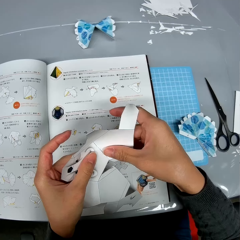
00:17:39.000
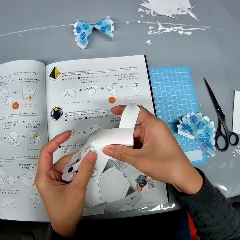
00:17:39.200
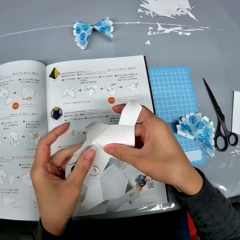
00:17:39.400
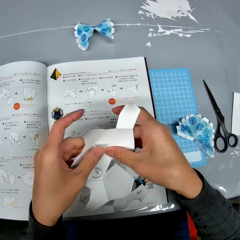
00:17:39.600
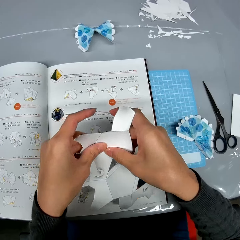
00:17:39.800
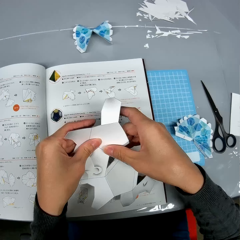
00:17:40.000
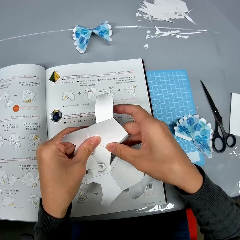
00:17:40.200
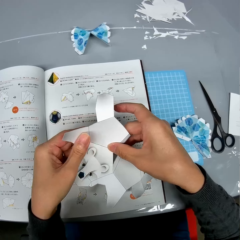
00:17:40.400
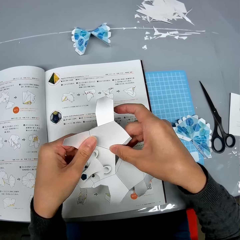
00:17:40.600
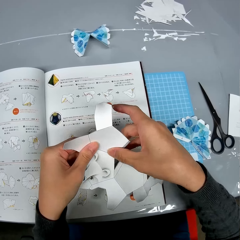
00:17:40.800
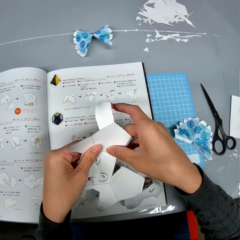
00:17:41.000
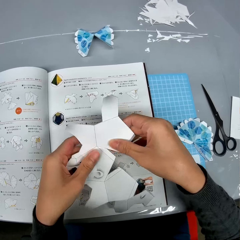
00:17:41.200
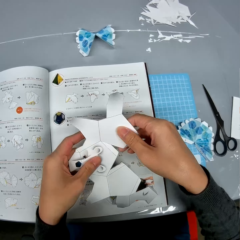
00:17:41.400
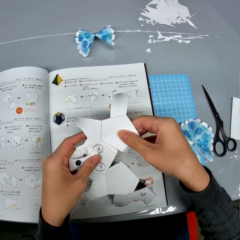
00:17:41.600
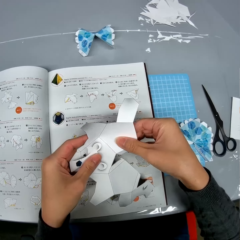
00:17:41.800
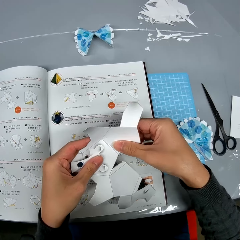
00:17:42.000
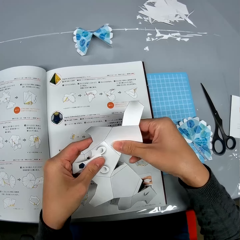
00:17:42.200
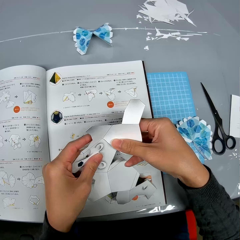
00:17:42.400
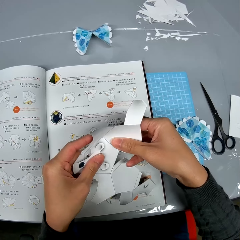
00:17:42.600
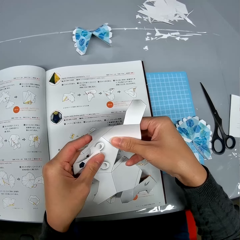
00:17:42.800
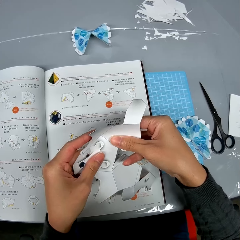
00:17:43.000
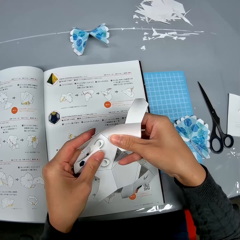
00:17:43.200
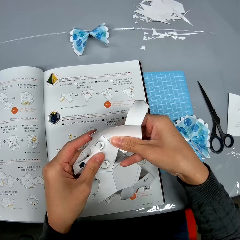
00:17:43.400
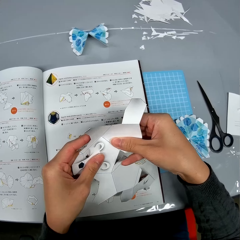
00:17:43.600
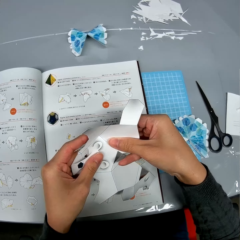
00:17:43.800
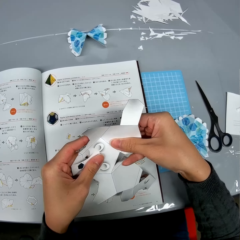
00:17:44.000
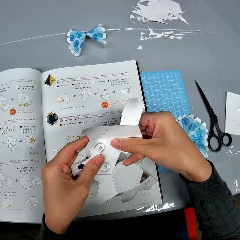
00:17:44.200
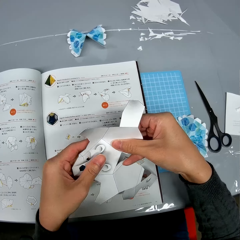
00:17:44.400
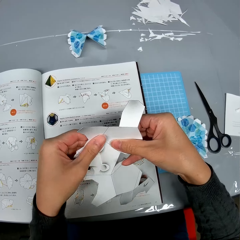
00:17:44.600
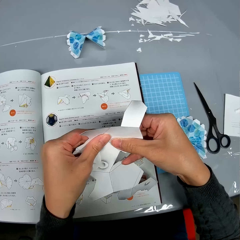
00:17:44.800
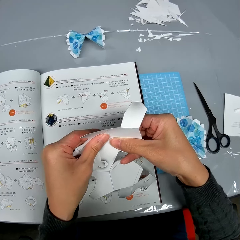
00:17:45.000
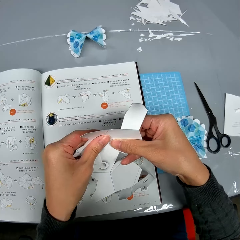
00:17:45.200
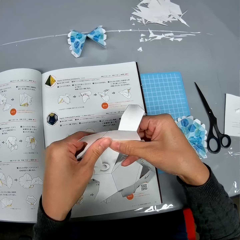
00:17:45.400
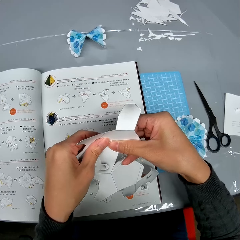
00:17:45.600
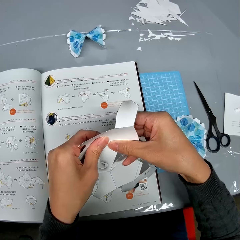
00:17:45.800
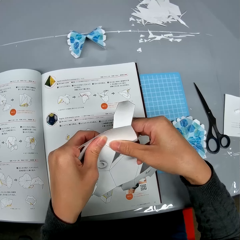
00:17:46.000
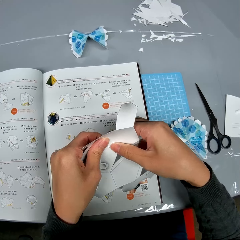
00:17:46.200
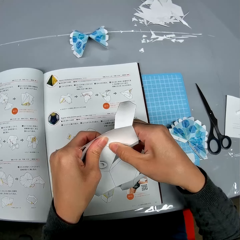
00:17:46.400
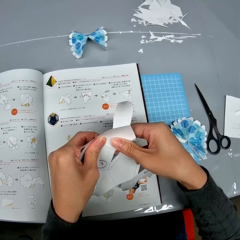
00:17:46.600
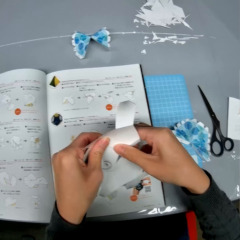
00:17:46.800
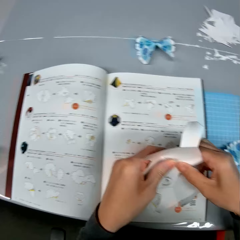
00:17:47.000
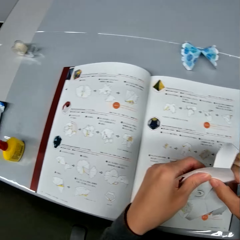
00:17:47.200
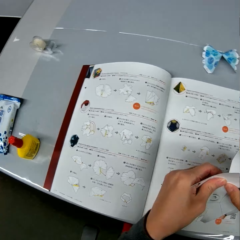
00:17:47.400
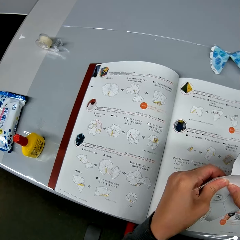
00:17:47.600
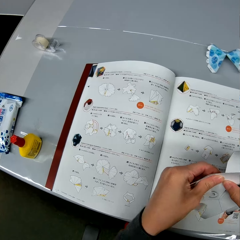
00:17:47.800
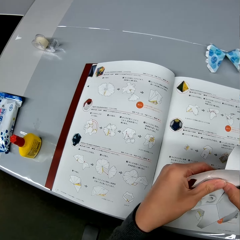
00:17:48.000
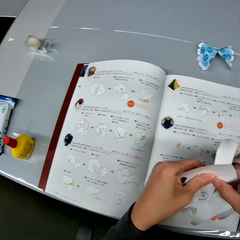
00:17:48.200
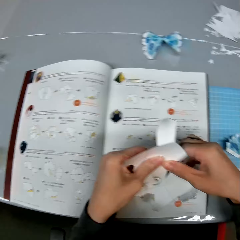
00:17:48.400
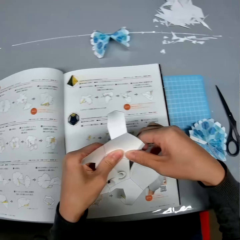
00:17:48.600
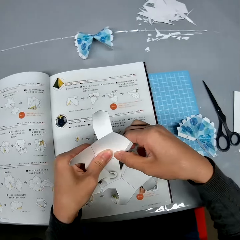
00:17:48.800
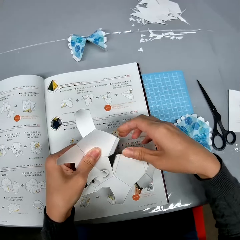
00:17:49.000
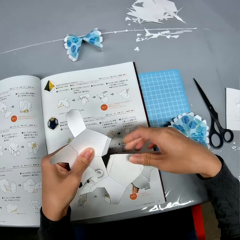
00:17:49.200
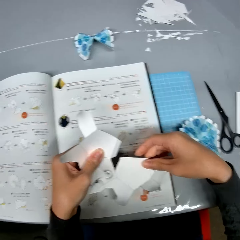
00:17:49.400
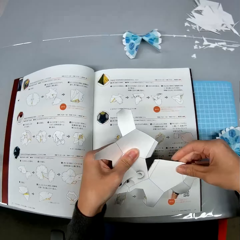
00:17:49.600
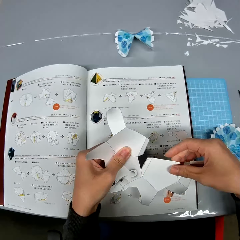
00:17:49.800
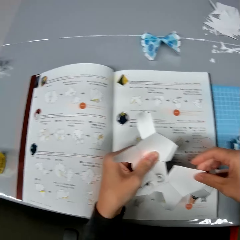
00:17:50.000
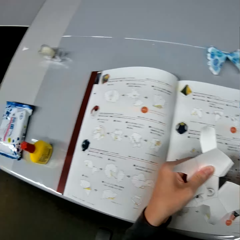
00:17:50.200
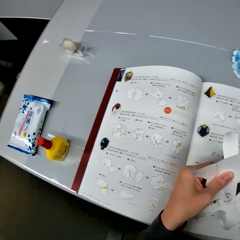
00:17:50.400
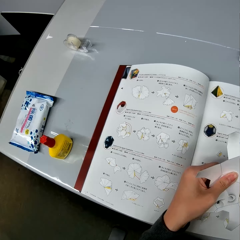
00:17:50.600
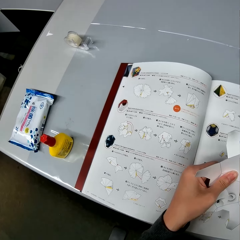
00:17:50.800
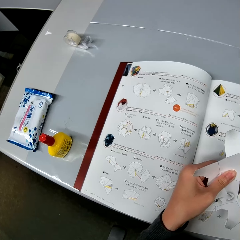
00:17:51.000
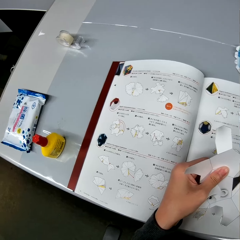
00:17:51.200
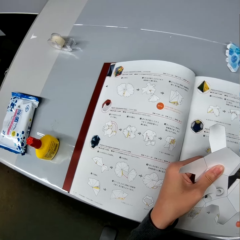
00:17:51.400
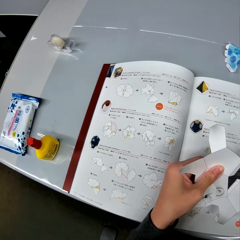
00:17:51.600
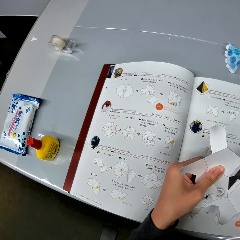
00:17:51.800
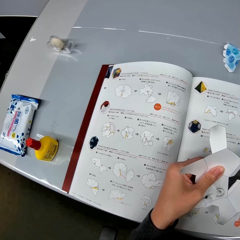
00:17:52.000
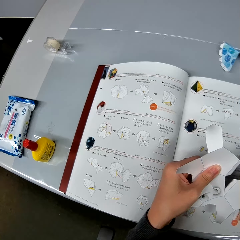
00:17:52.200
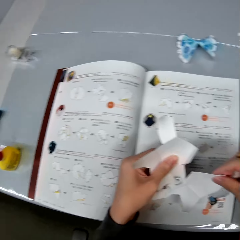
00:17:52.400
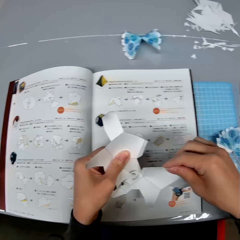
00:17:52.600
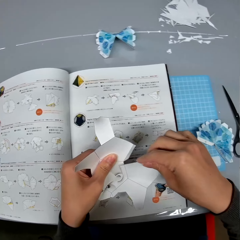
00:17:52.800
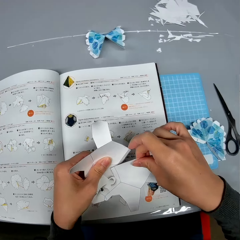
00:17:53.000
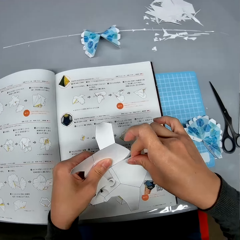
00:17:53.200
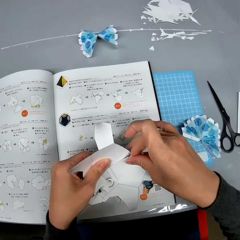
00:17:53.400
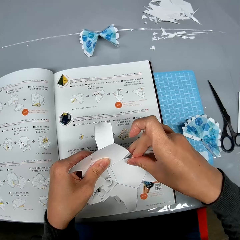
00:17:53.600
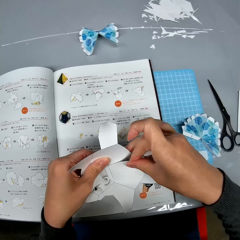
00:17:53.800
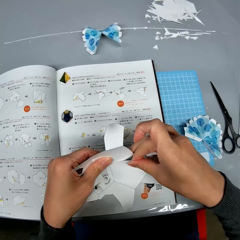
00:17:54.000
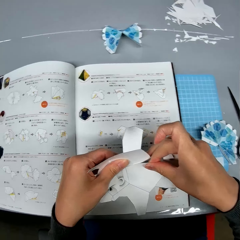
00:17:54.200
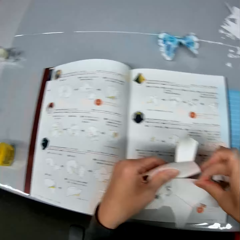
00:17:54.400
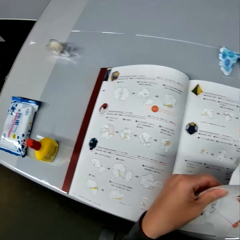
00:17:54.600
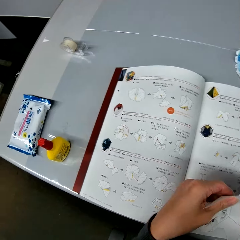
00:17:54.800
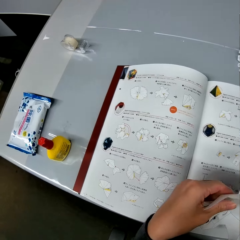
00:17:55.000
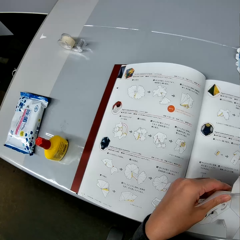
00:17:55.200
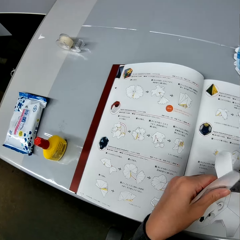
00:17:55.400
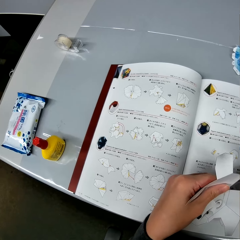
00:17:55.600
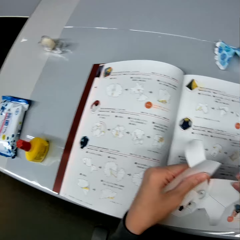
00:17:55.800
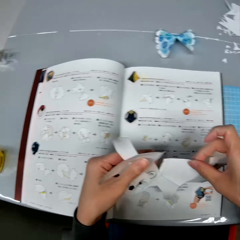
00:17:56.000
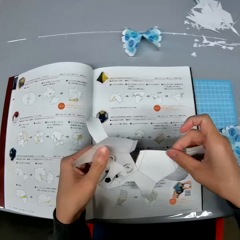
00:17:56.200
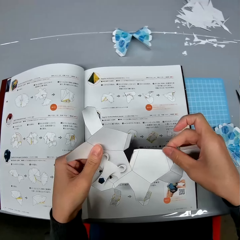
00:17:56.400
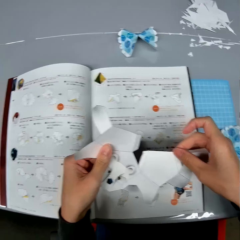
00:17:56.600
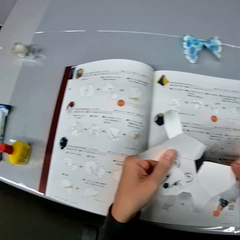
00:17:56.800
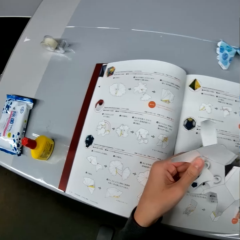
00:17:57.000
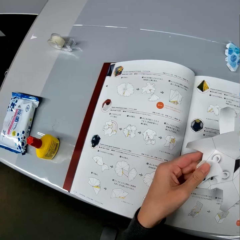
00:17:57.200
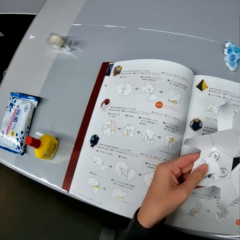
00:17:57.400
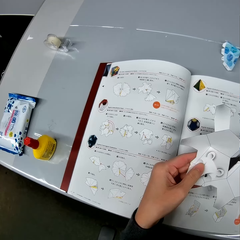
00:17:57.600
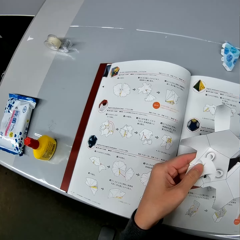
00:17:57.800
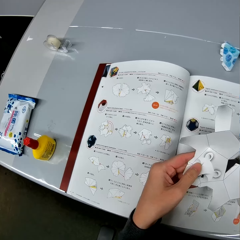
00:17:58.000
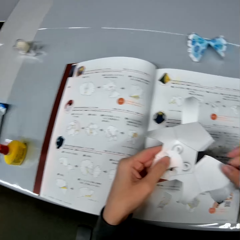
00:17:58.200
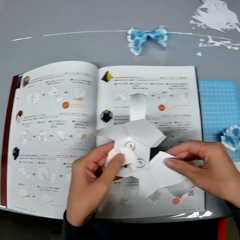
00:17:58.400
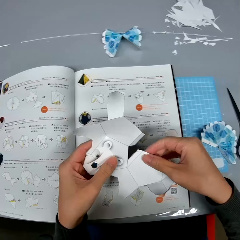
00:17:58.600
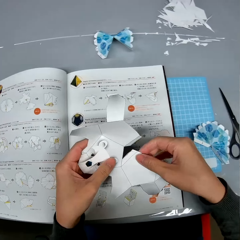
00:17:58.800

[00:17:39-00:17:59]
The camera wearer makes the paper craft. They look at the instructional manual book. They make the paper craft. They look at the instructional manual book.

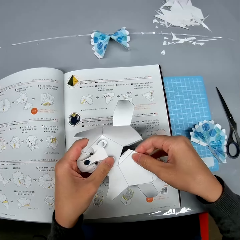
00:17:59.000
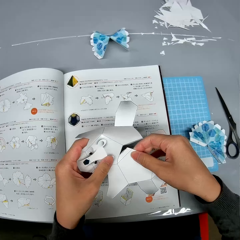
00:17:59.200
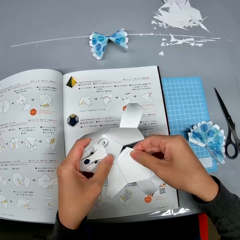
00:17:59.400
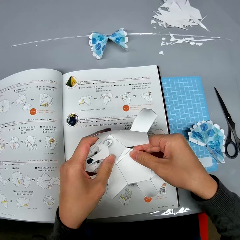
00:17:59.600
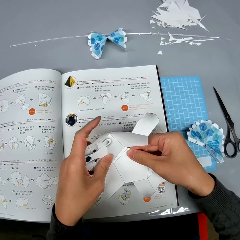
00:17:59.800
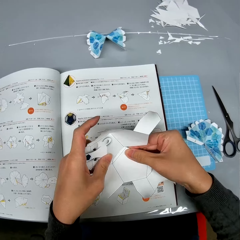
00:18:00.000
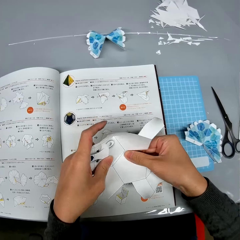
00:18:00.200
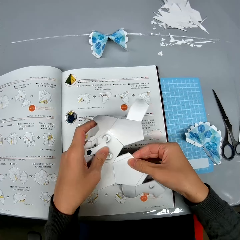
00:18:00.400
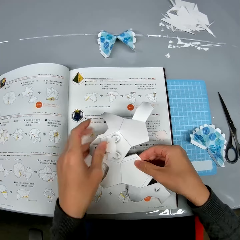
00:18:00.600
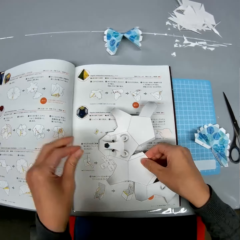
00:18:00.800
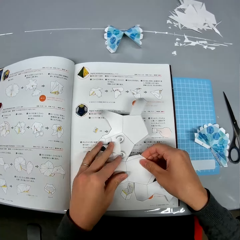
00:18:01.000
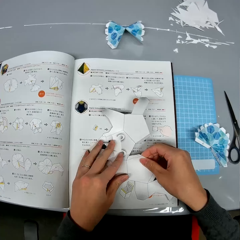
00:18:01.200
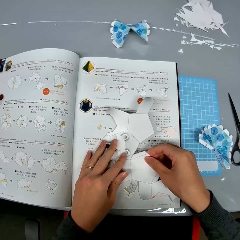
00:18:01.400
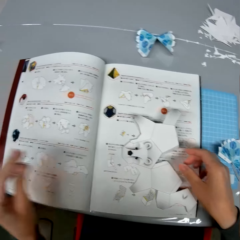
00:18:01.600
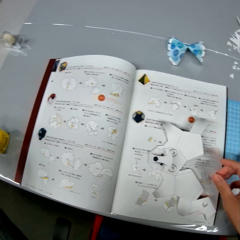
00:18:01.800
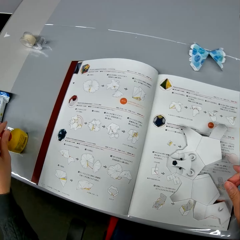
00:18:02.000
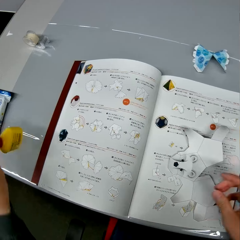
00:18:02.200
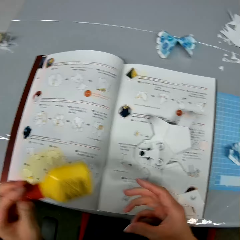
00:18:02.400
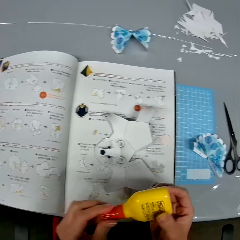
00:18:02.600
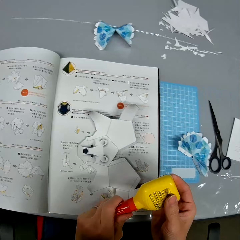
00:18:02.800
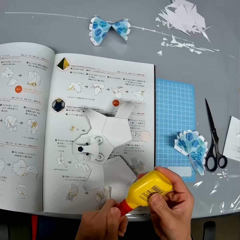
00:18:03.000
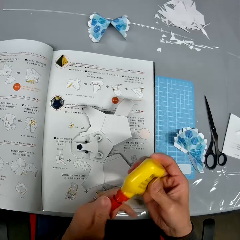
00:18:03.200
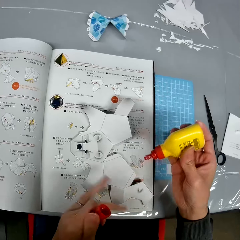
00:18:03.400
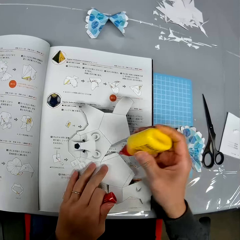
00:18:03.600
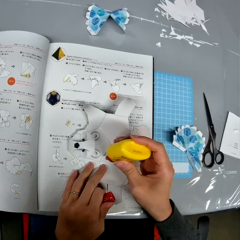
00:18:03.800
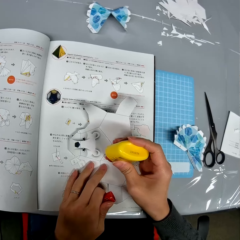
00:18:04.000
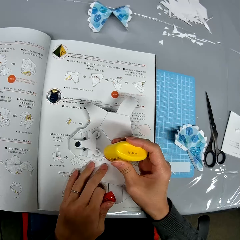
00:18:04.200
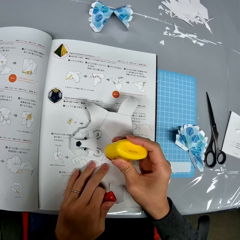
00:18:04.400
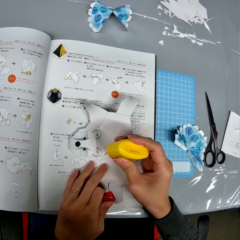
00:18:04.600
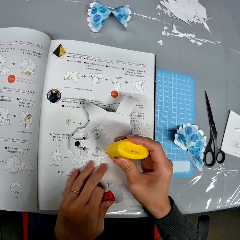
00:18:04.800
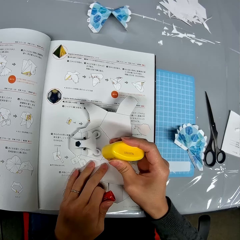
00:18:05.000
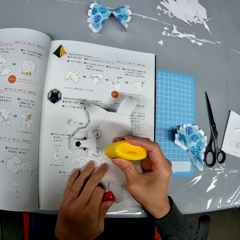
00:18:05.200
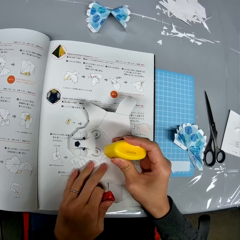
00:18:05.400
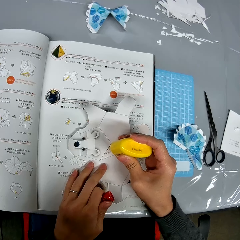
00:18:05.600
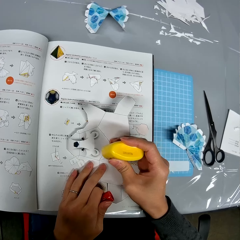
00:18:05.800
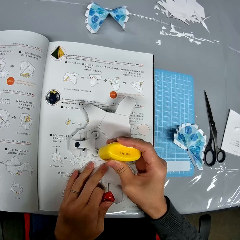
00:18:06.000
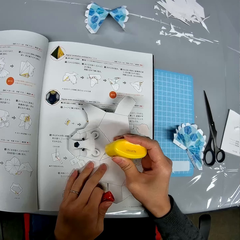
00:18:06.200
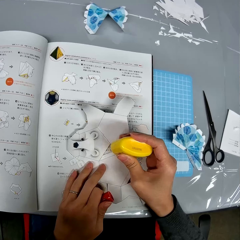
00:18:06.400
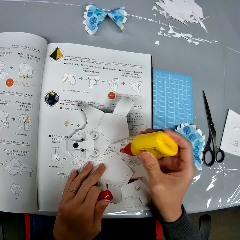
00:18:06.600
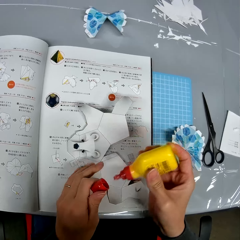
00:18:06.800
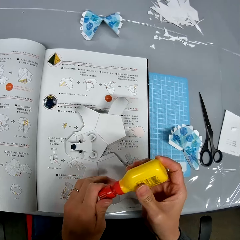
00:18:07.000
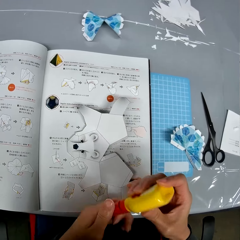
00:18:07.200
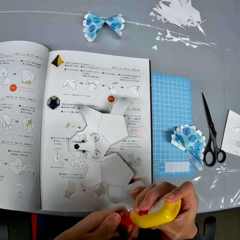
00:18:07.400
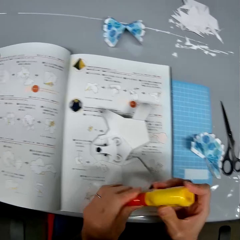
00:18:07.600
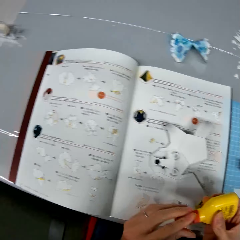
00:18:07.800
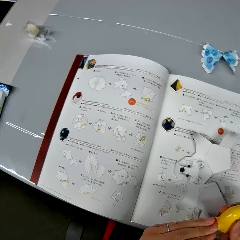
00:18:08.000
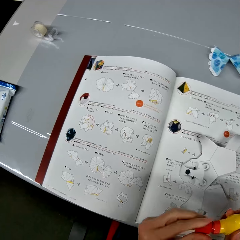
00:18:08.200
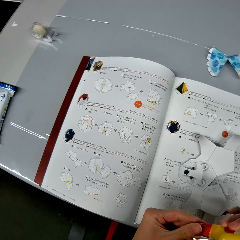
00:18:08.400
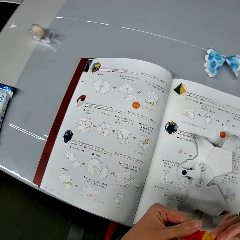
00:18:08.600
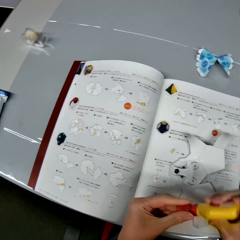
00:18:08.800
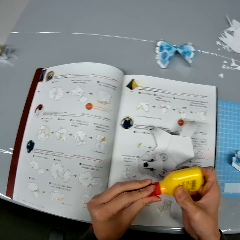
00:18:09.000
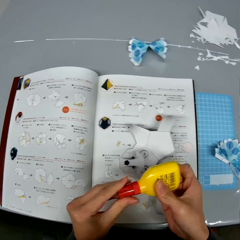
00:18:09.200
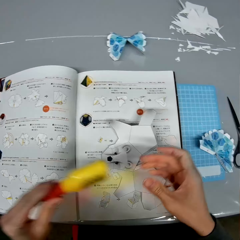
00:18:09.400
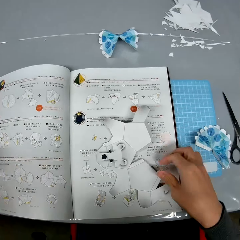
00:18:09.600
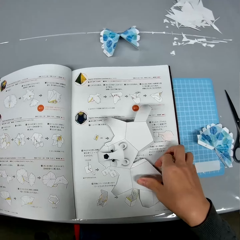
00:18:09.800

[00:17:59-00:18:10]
The camera wearer drops the bat-like paper design on the textbook. They pick up the glue container or glue bottle from the table. They open the top of the glue bottle. They add the glue to a part of the bat-like paper design. They put on the top of the glue bottle. They do it again.
